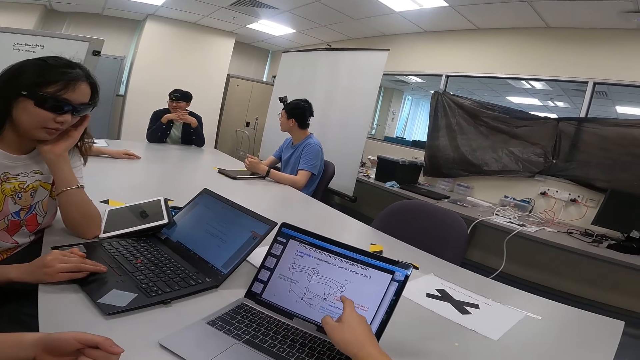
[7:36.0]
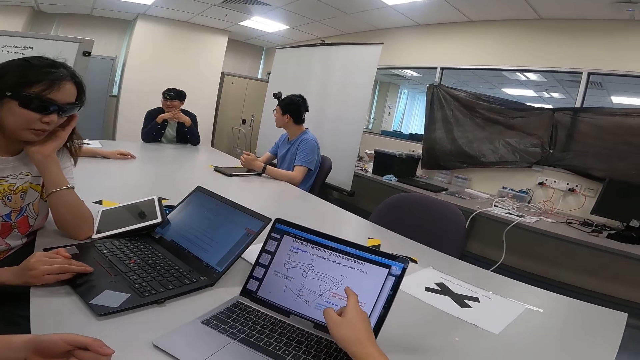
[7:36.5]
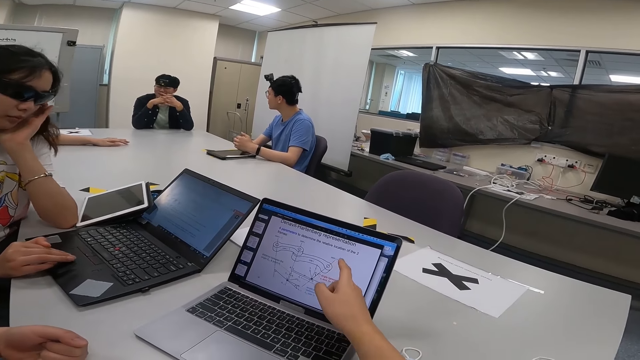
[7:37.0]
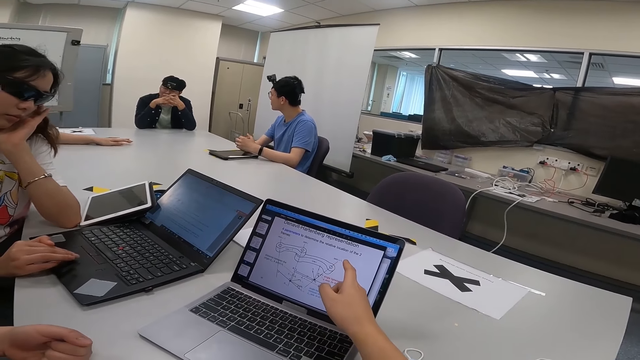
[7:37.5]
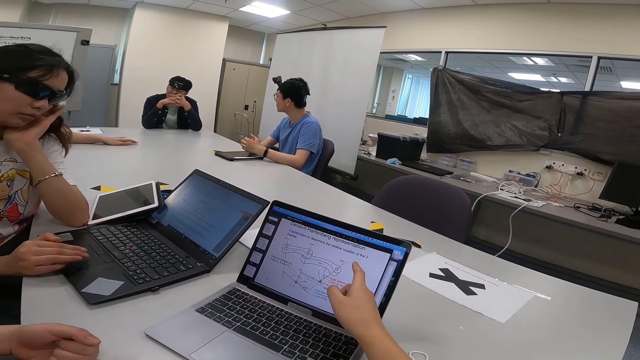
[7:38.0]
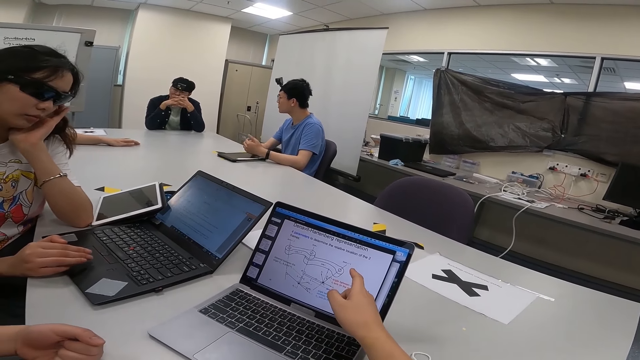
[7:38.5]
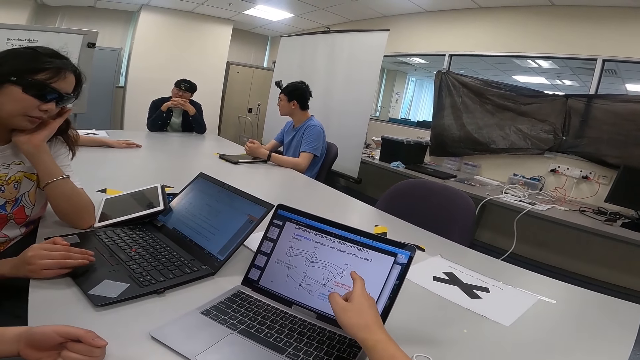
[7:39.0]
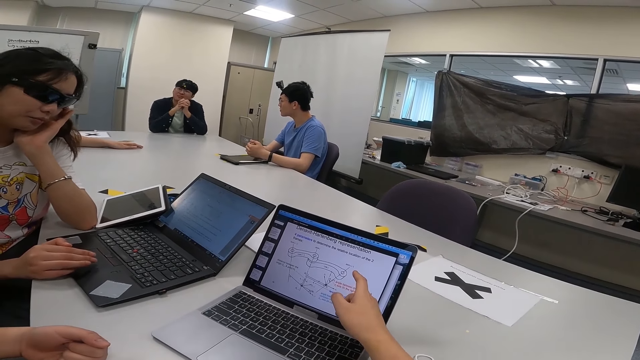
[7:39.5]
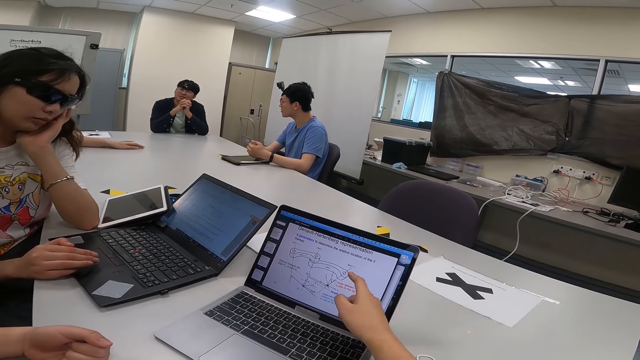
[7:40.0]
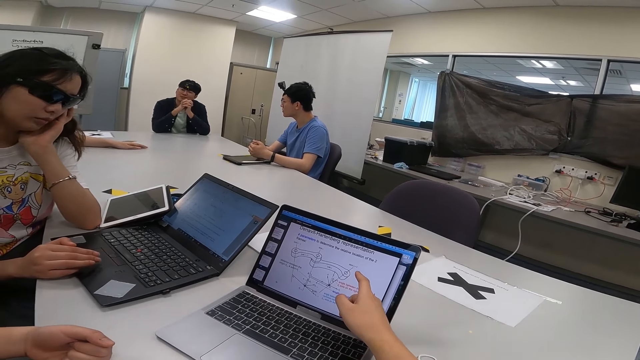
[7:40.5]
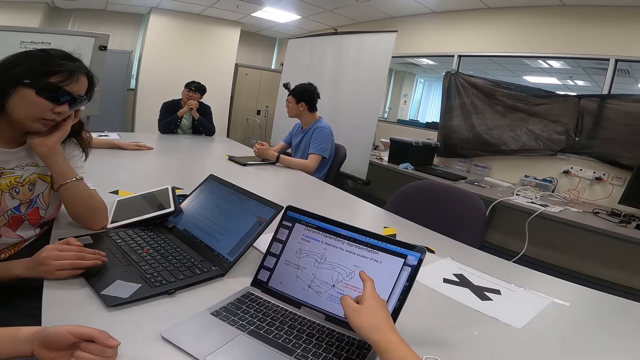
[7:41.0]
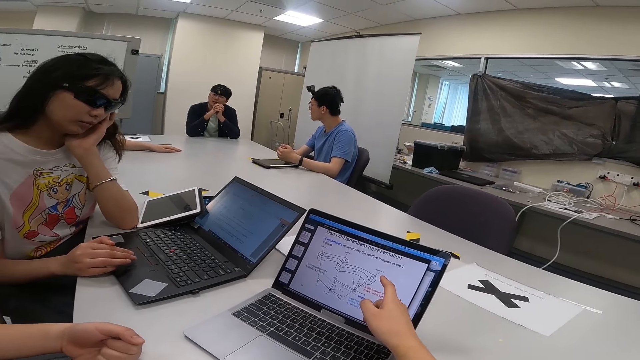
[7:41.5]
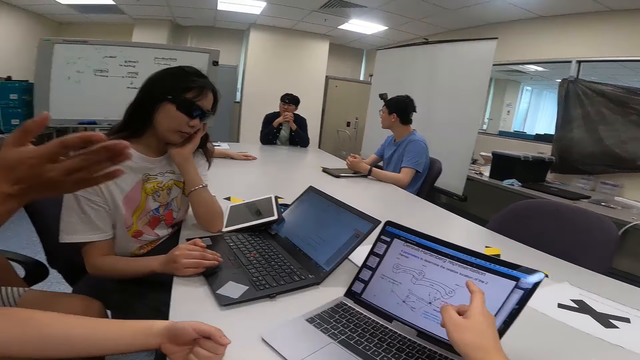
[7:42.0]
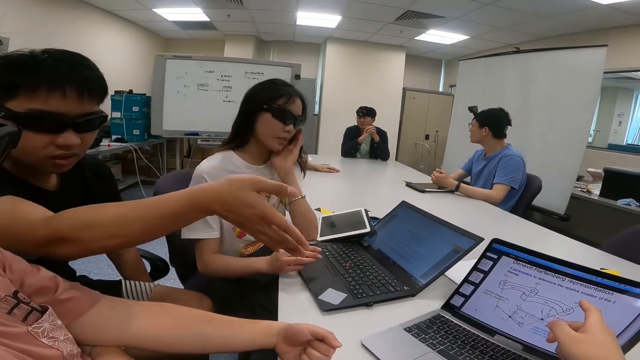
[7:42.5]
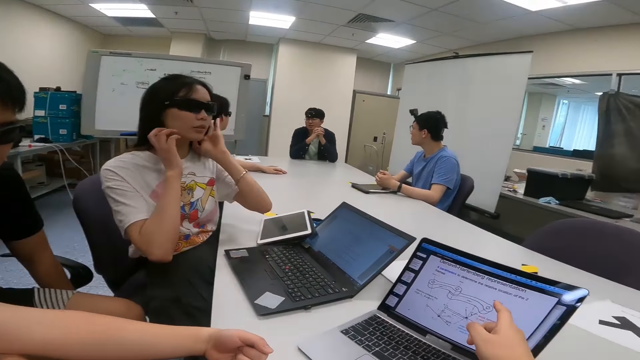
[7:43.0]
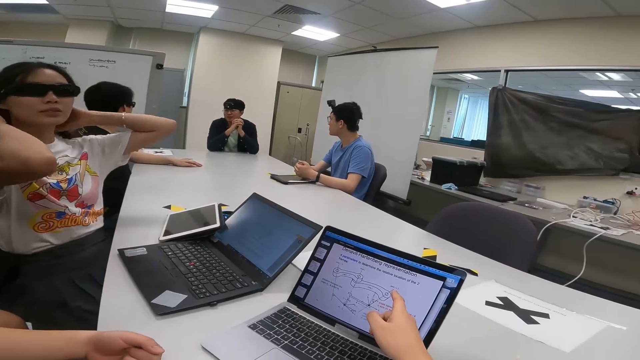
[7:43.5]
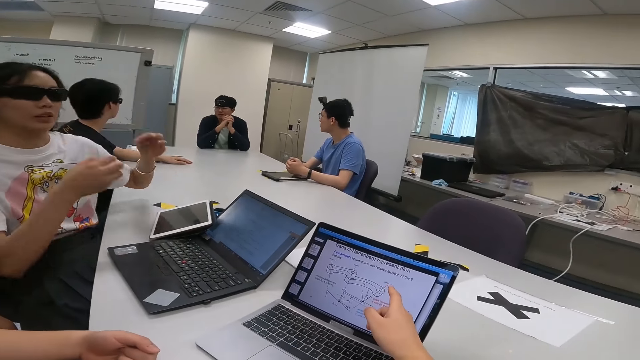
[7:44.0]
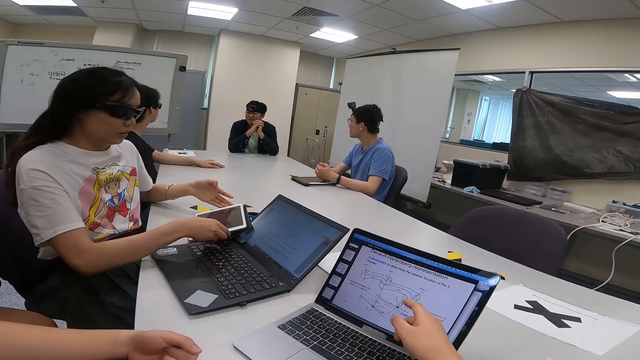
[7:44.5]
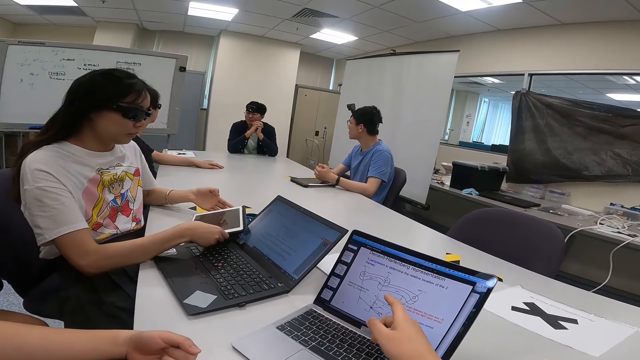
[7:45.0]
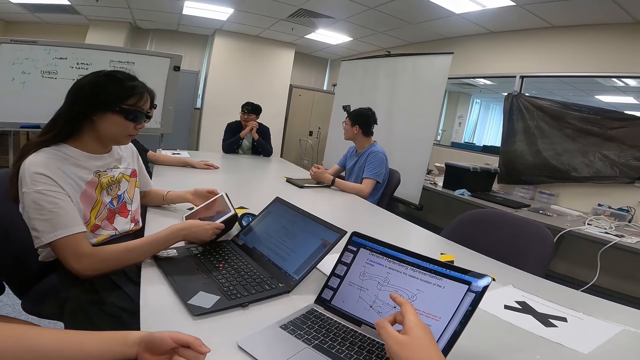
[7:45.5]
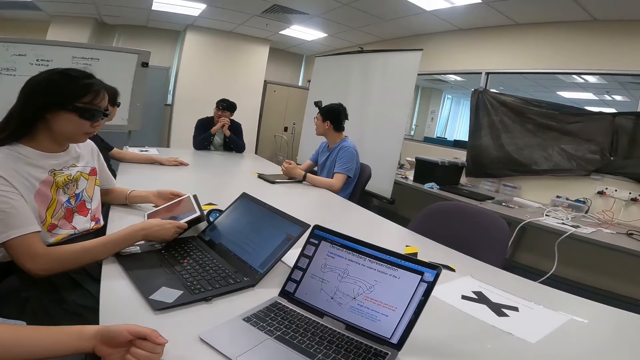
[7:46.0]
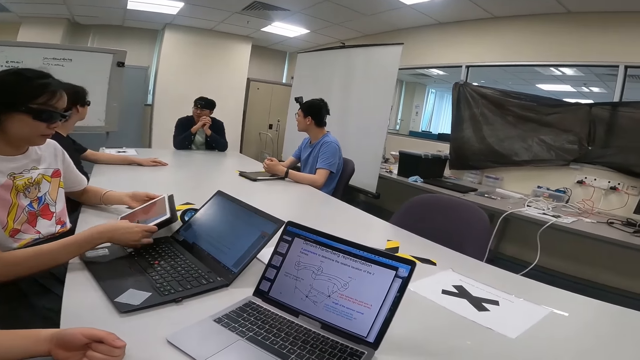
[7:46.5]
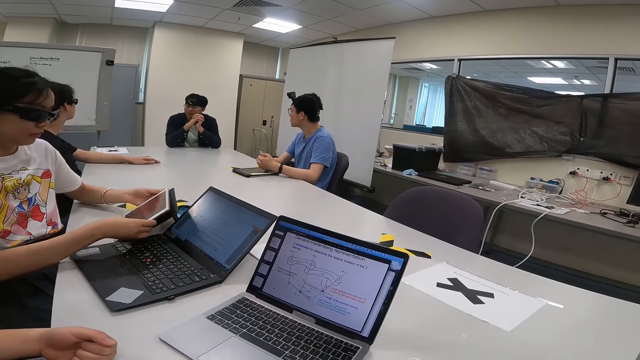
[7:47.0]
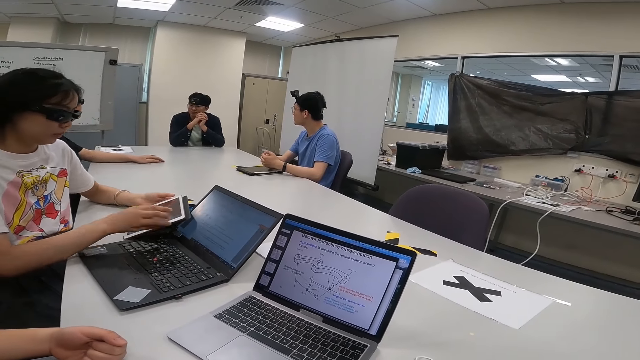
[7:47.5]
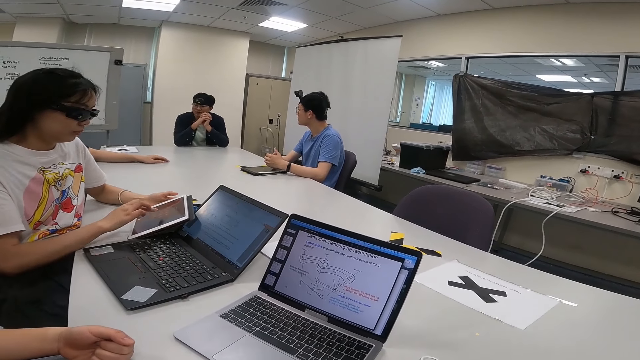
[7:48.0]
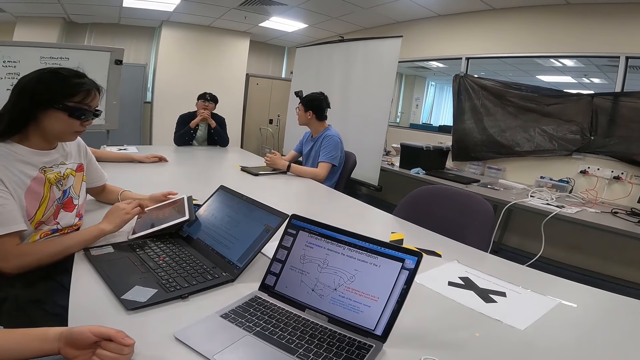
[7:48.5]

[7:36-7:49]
A man interacts with a person. A lady browses on a tablet. The lady holds the tablet.

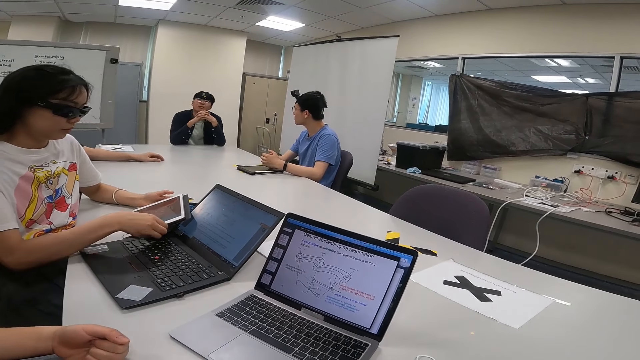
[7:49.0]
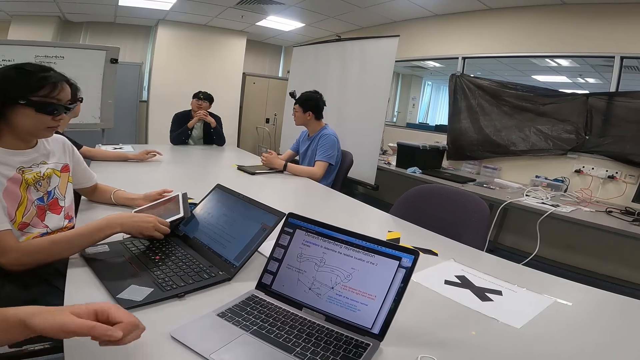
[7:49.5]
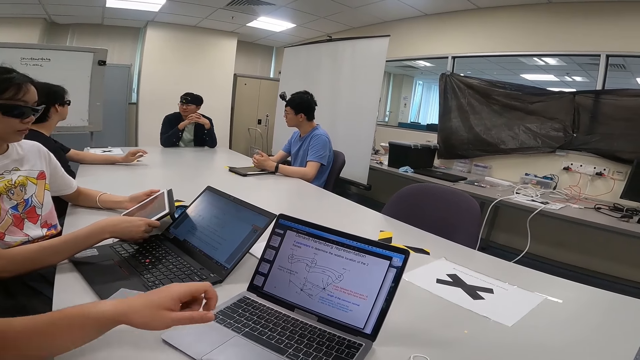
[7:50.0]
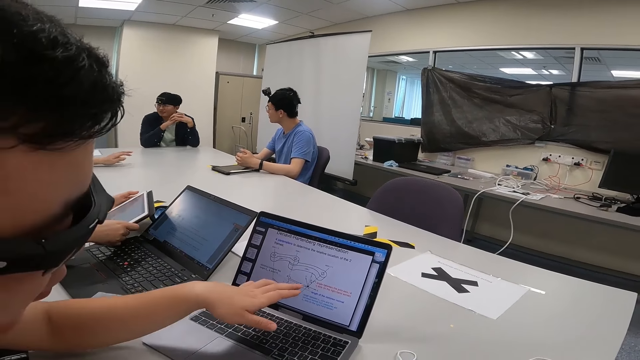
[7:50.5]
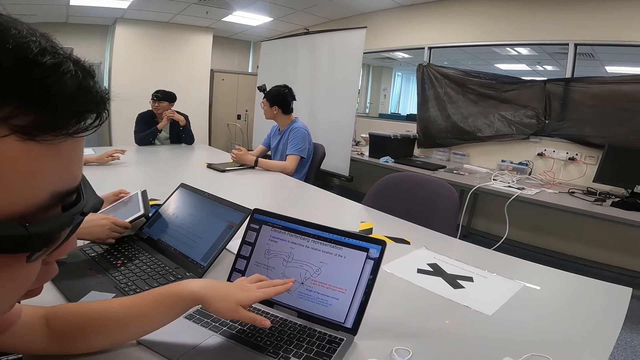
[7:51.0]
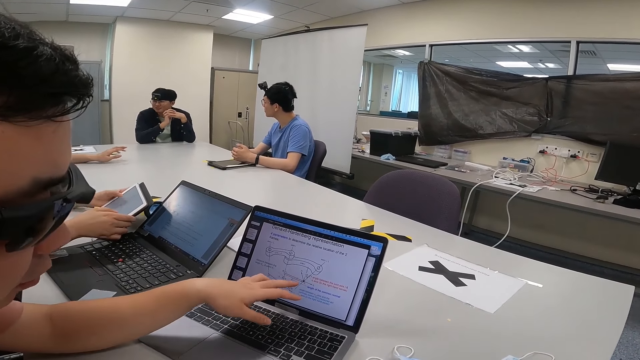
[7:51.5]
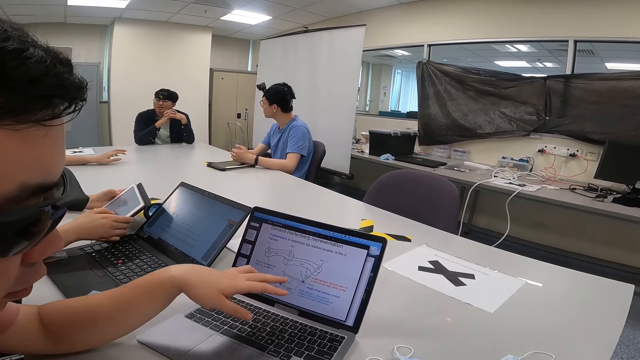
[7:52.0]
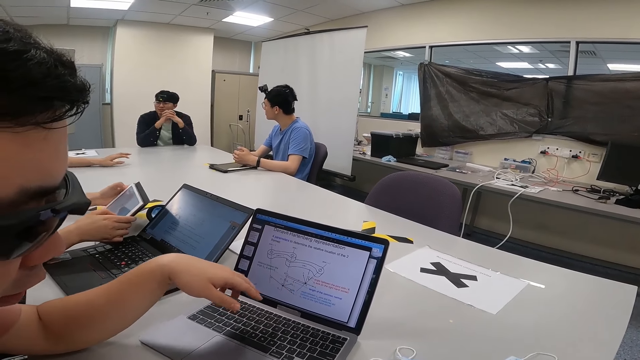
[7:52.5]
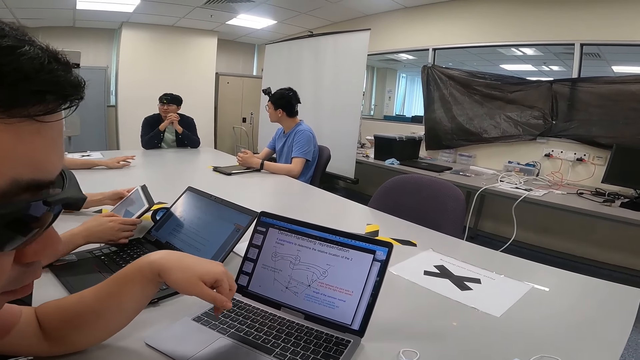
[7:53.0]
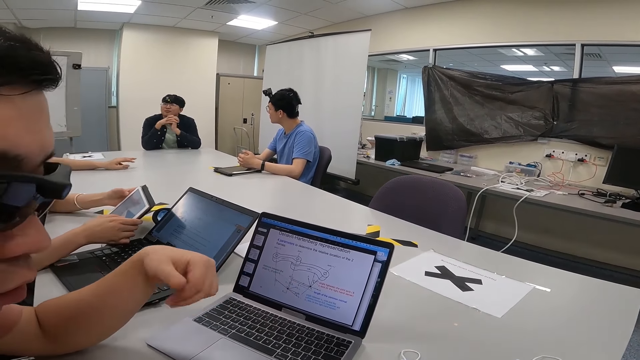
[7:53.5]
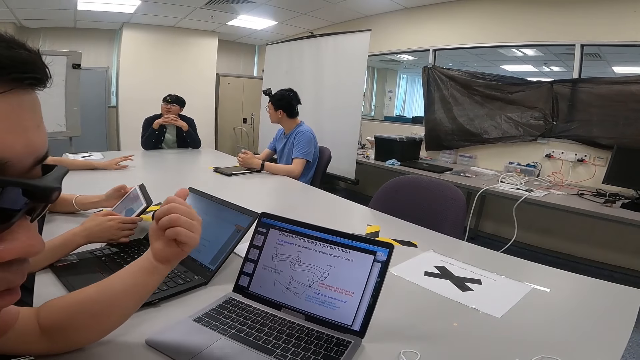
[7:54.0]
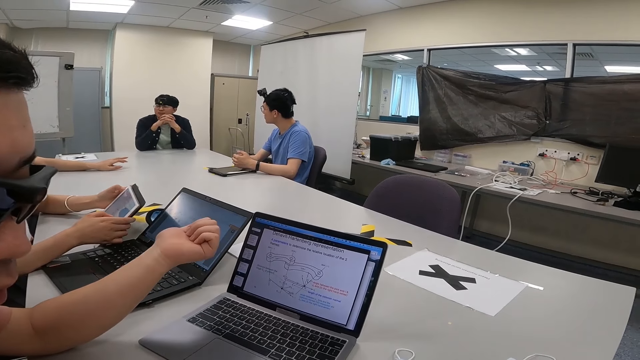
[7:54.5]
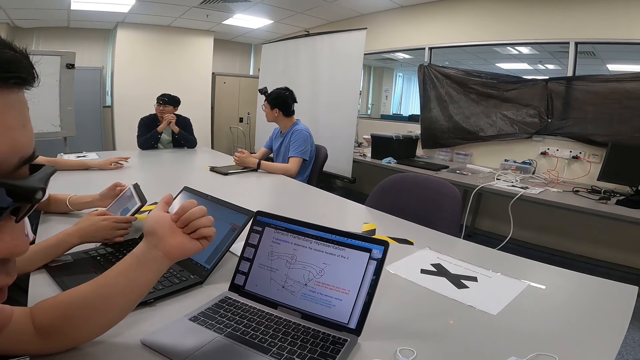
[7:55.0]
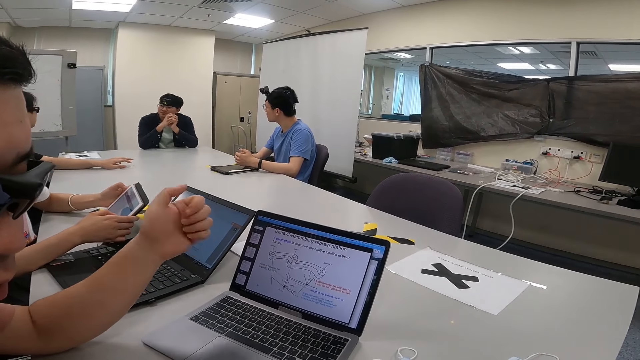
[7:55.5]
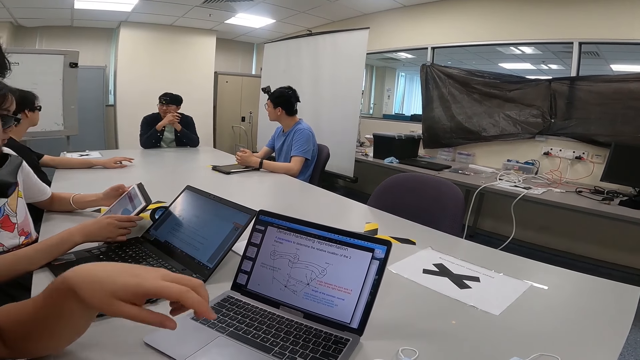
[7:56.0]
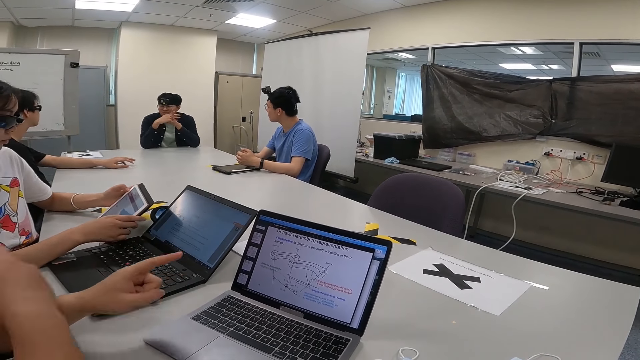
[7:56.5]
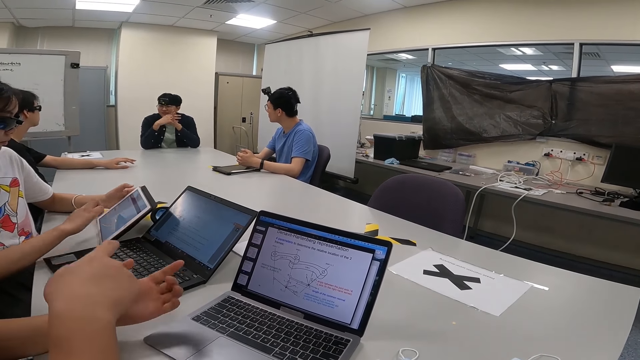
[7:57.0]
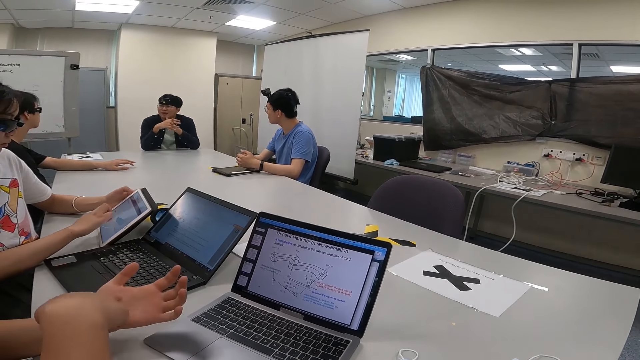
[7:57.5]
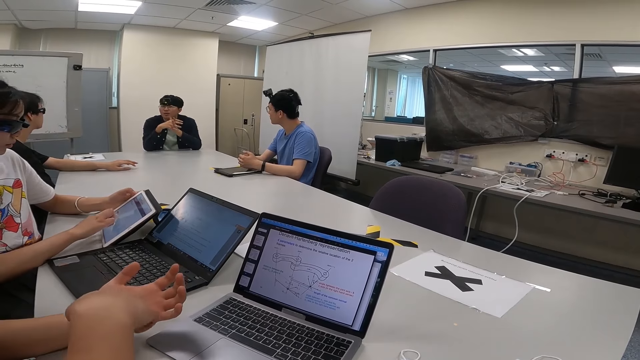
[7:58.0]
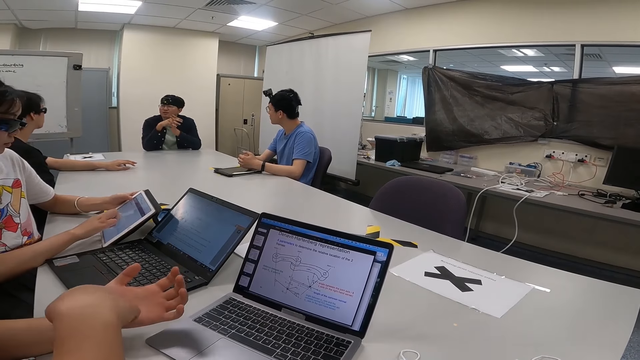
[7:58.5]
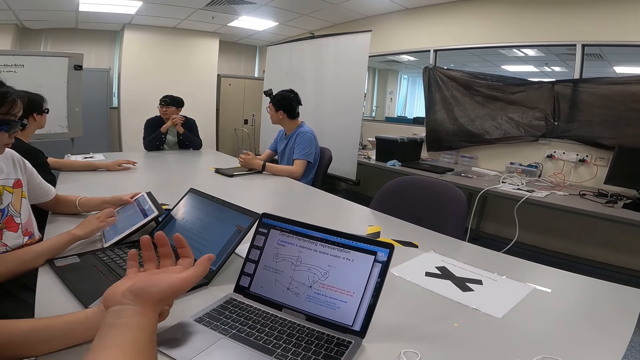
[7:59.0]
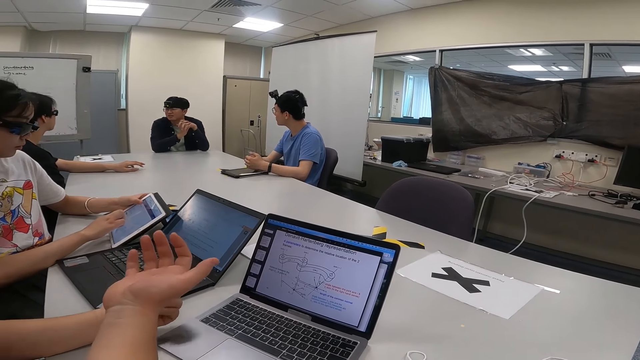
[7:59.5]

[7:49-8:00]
The camera wearer points at the laptop. A man points. The man interacts with a person.
